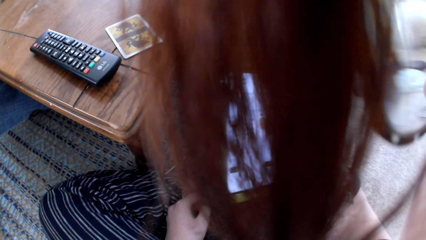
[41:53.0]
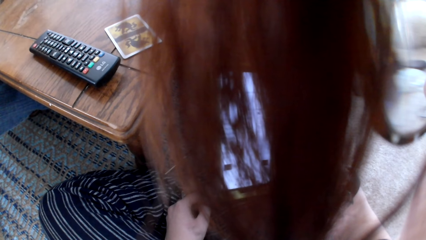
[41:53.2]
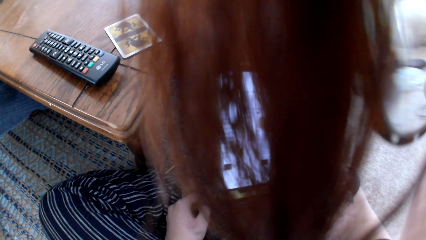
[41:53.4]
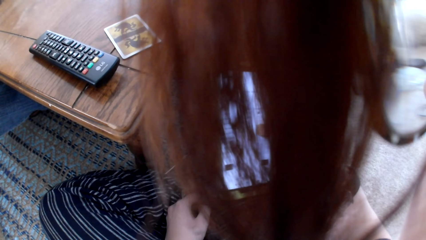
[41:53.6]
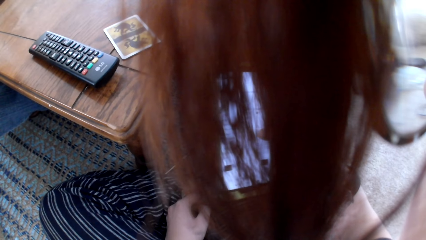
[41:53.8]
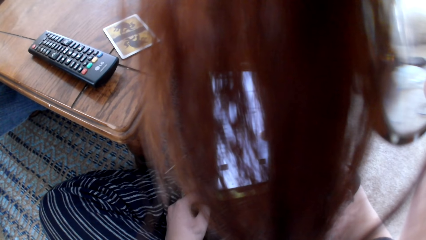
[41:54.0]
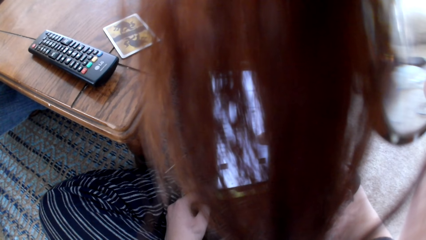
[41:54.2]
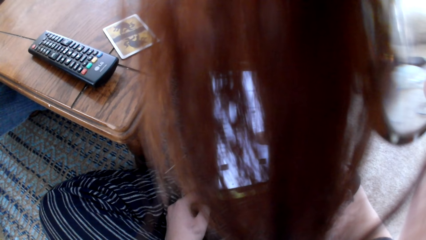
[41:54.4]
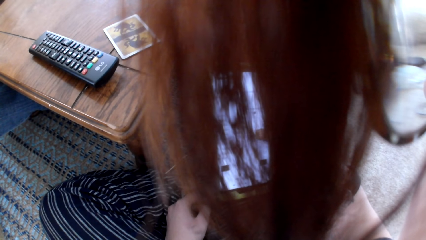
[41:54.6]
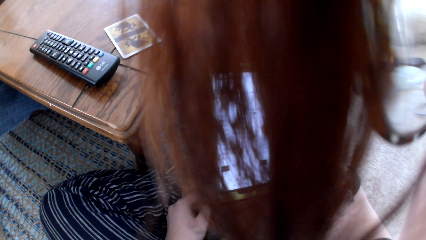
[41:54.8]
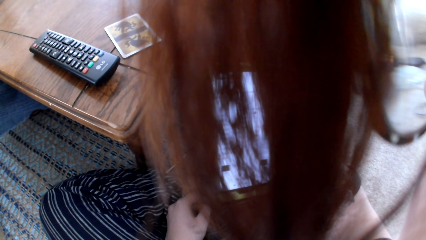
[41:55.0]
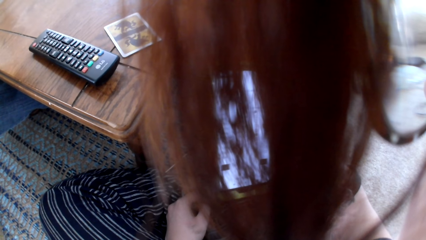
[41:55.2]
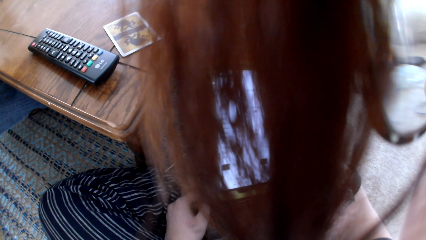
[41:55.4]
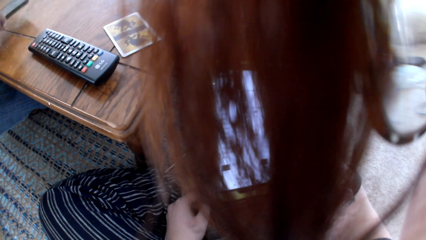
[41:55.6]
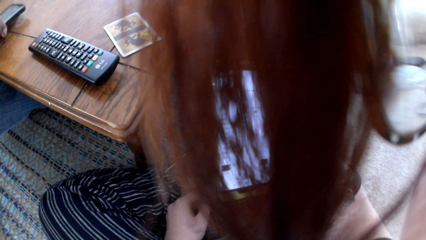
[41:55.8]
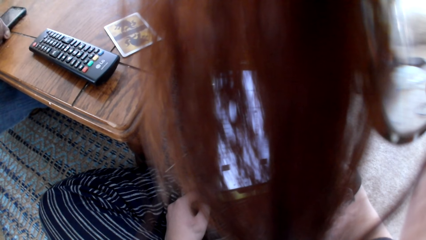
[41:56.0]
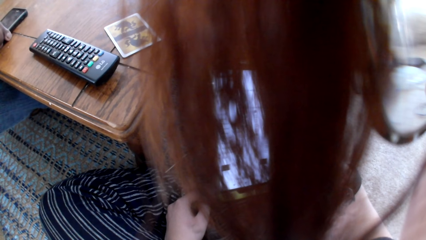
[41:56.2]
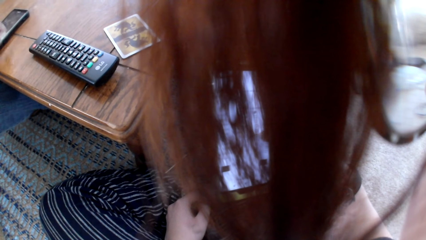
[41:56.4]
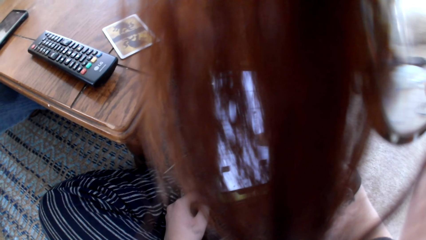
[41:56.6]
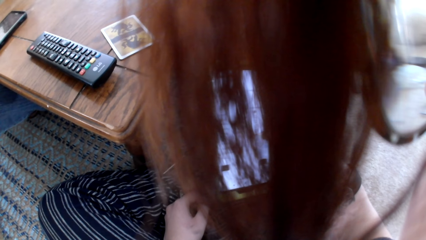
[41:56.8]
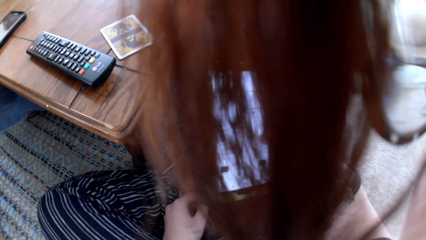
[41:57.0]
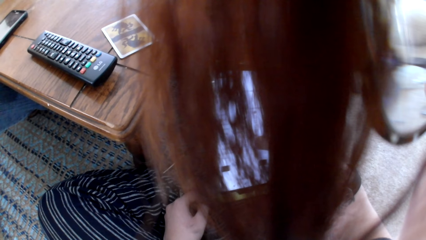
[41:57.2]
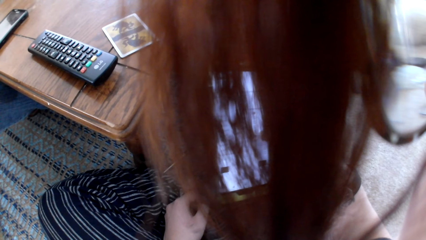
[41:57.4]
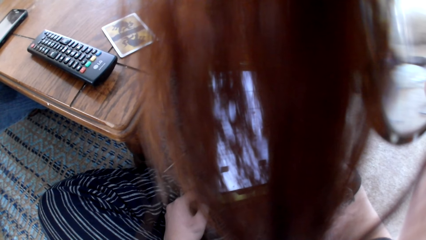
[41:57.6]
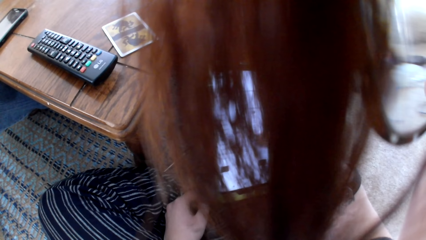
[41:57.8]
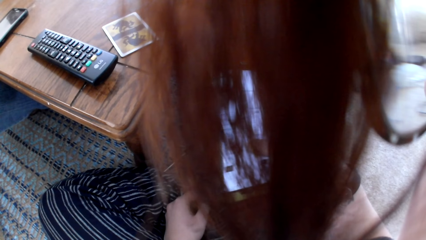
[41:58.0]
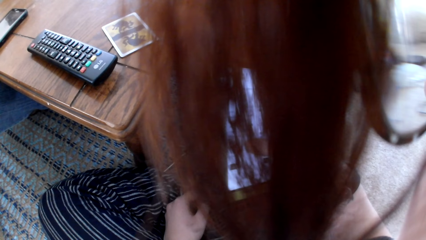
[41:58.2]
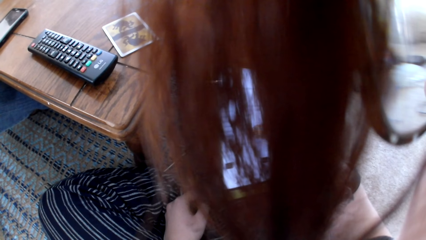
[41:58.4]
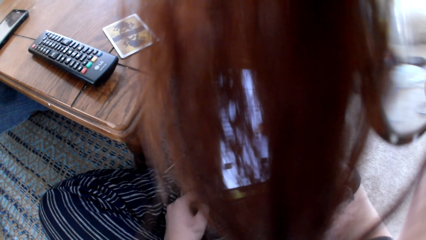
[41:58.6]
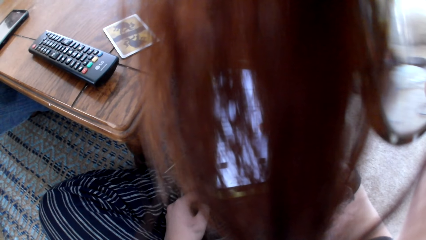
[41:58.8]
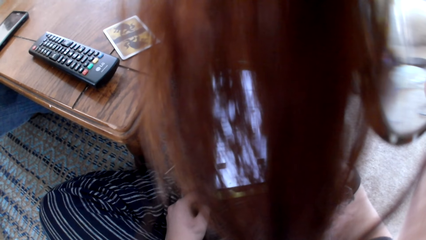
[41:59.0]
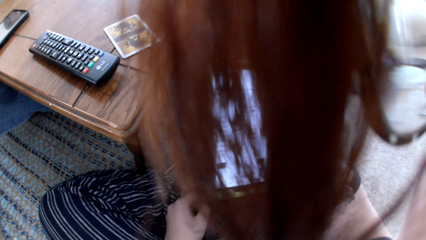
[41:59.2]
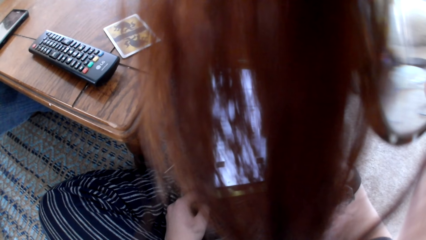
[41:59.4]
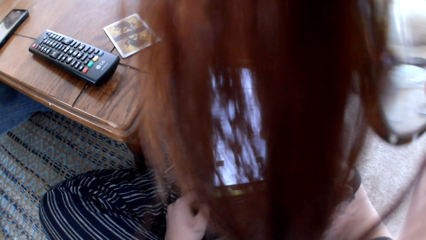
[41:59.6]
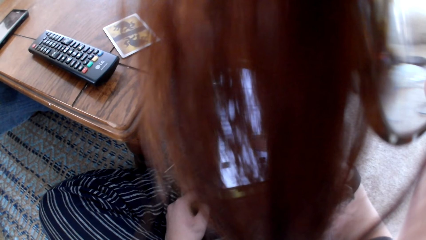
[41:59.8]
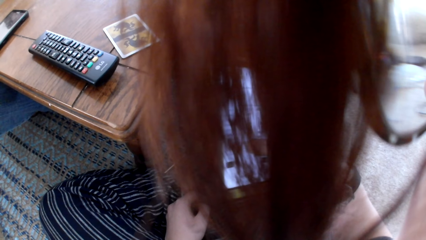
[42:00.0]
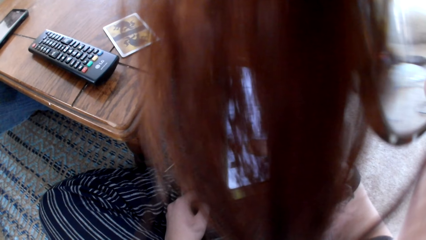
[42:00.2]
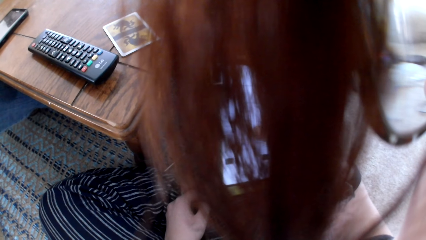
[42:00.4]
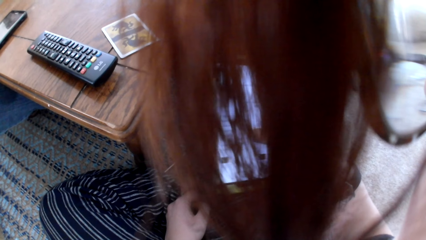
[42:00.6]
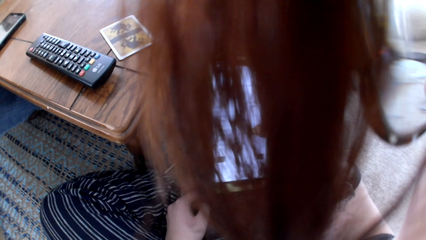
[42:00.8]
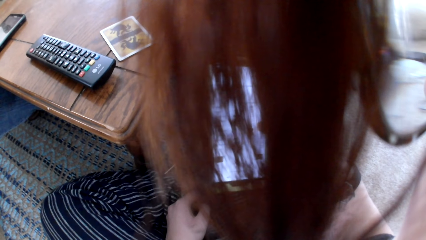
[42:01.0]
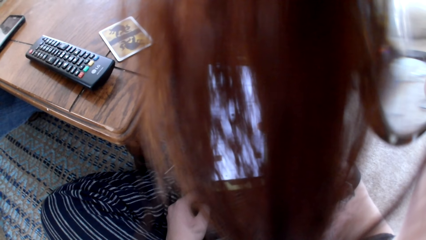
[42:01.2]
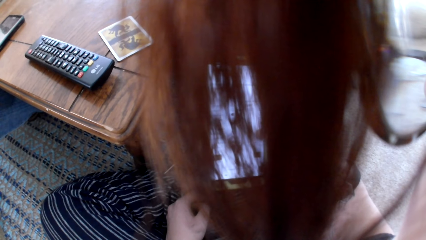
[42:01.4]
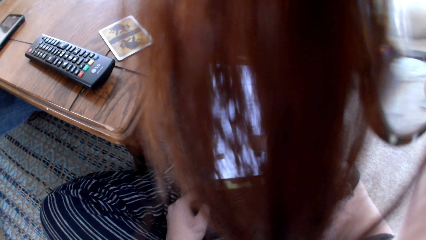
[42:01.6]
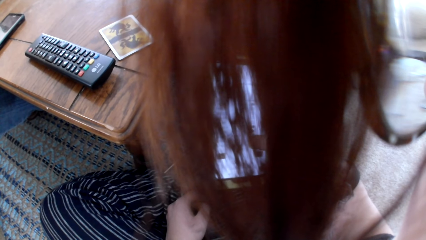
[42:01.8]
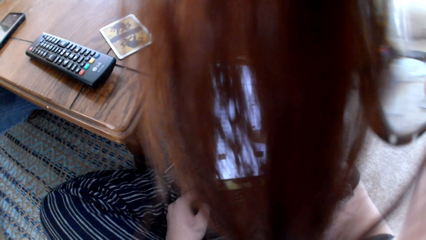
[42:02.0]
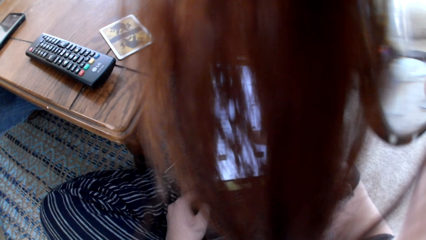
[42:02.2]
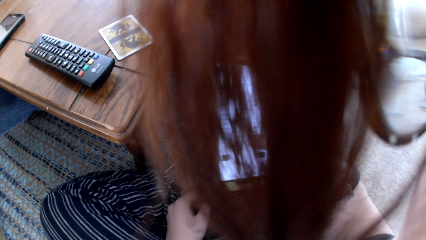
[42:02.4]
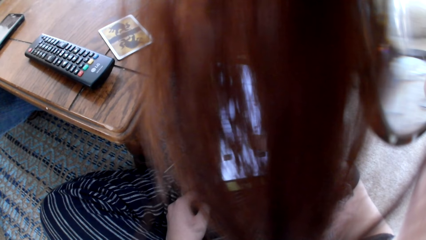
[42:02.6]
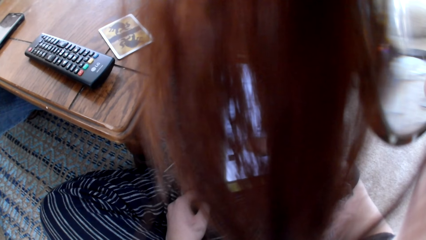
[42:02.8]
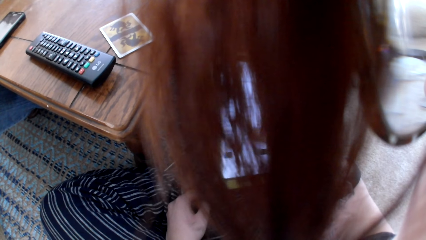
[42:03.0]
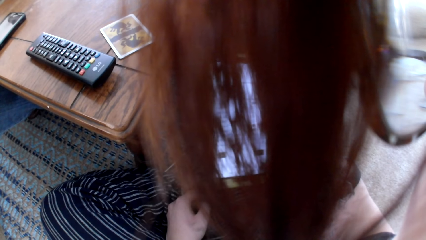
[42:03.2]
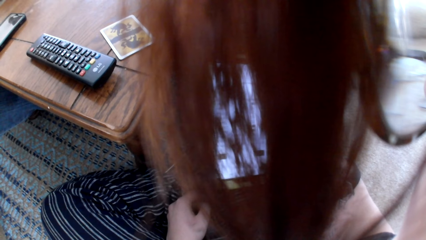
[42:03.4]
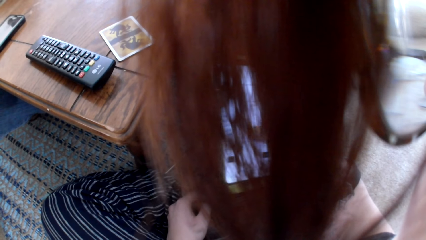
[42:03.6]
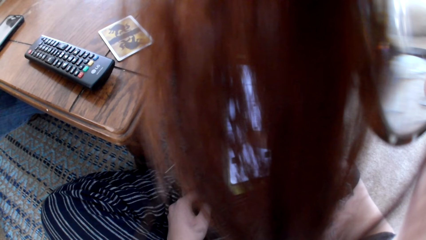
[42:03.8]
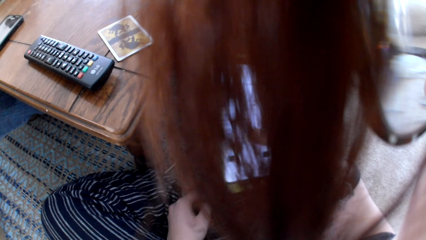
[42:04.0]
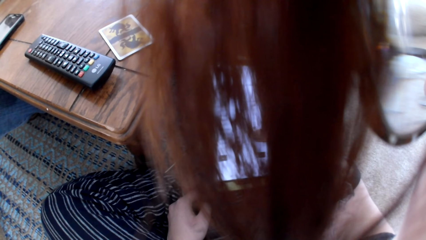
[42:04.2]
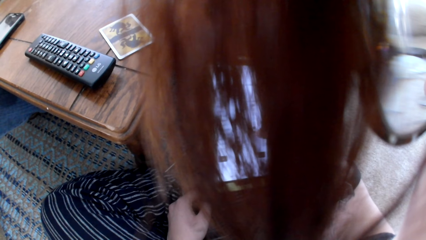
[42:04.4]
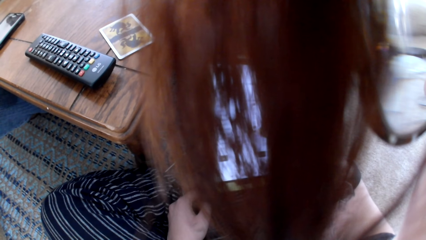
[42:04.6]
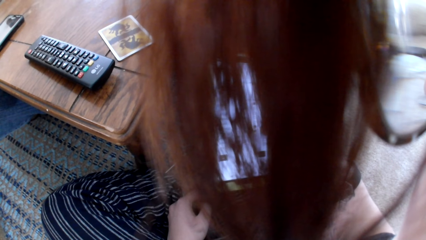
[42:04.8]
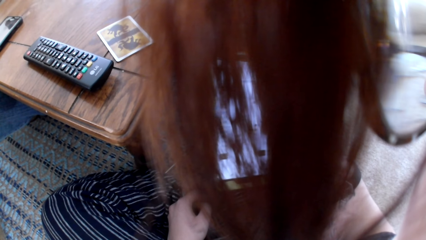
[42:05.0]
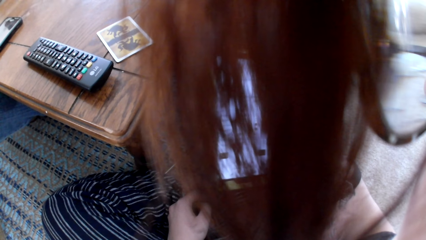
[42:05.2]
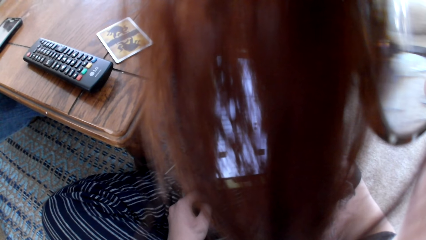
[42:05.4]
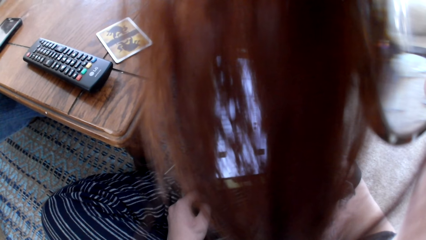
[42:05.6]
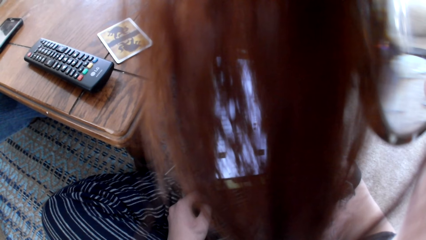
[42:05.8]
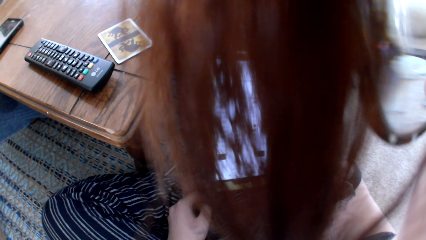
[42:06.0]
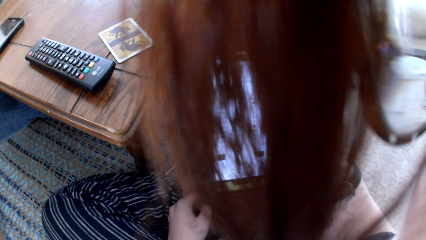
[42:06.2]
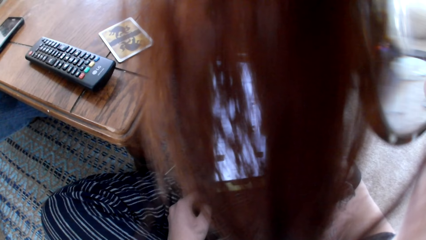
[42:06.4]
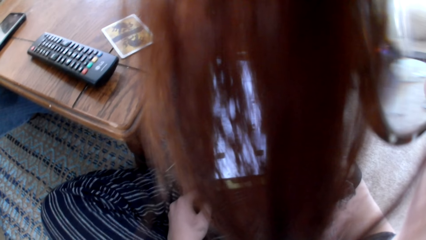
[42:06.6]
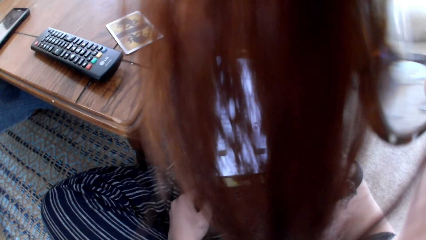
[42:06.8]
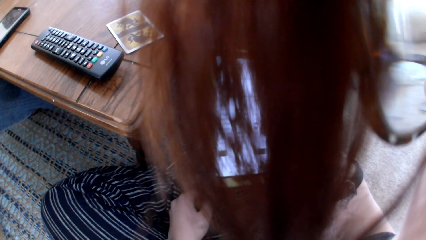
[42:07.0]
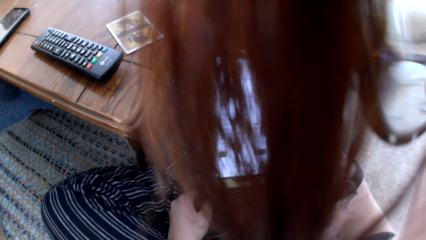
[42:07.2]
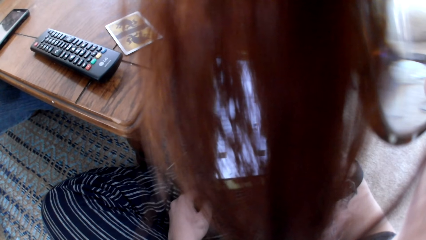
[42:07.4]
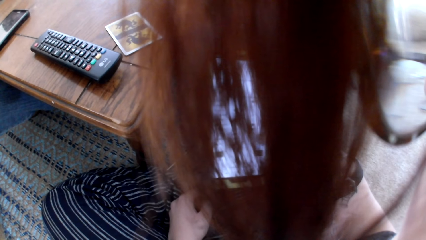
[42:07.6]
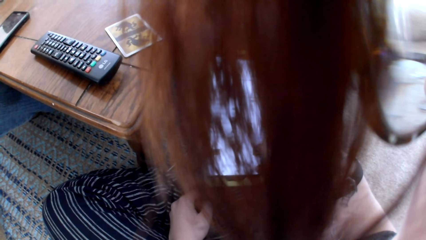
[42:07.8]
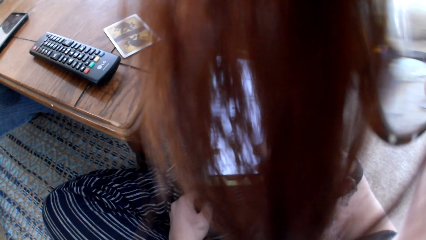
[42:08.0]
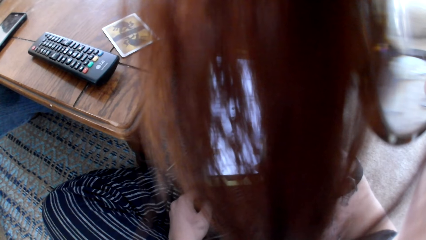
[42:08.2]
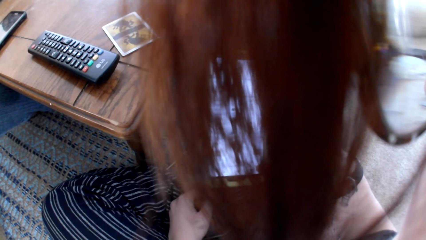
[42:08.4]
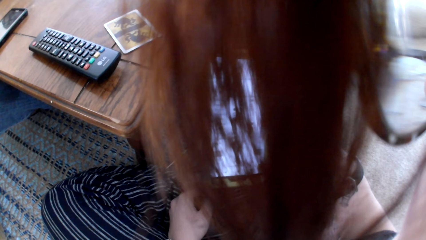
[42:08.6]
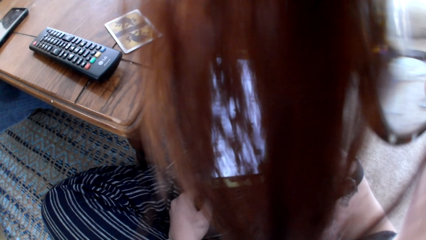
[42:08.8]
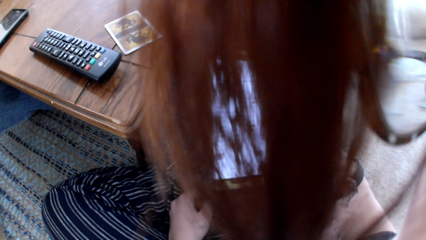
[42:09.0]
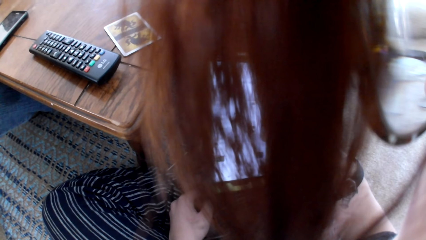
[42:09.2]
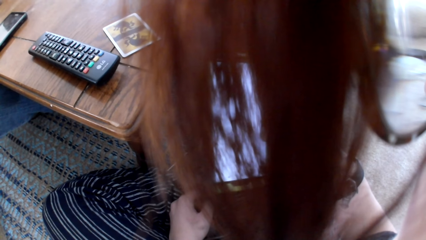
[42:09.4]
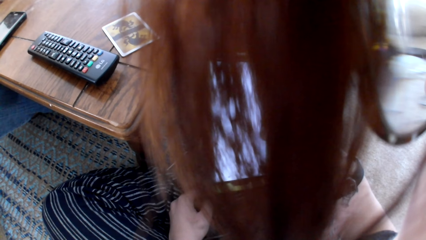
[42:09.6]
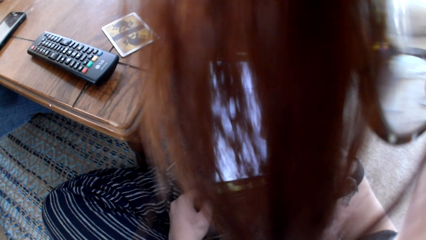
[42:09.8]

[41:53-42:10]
A woman responds to the colleagues. A man puts a phone on the table. The woman talks to the colleagues. The woman converses to the colleagues.
